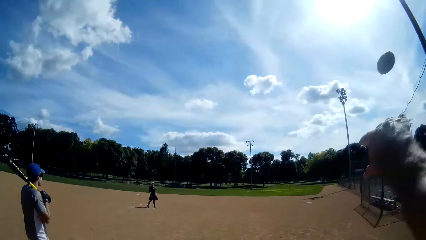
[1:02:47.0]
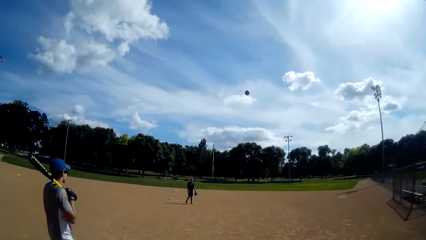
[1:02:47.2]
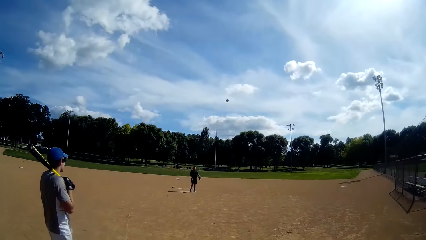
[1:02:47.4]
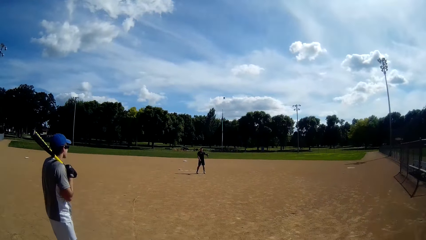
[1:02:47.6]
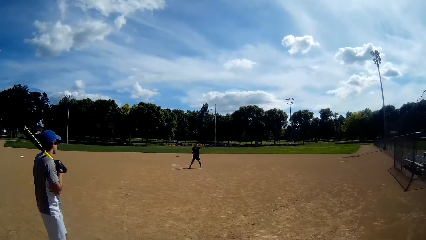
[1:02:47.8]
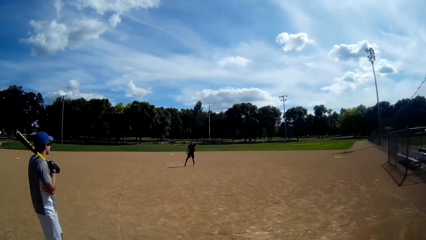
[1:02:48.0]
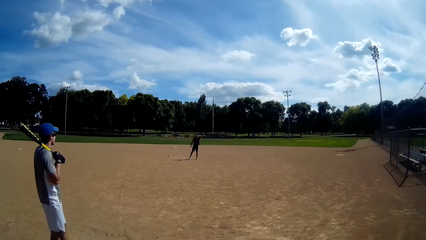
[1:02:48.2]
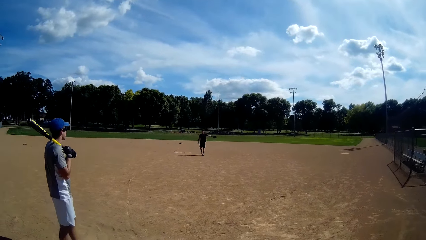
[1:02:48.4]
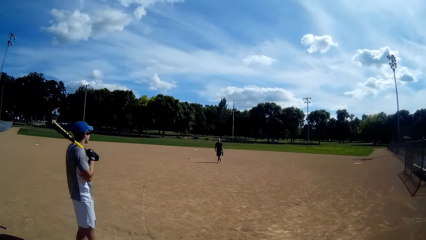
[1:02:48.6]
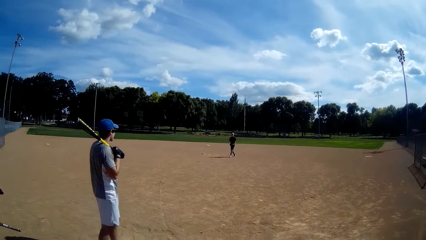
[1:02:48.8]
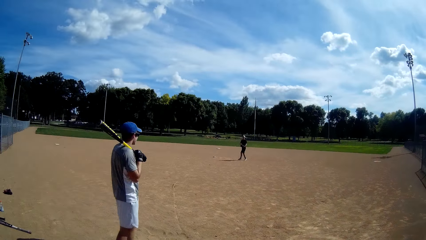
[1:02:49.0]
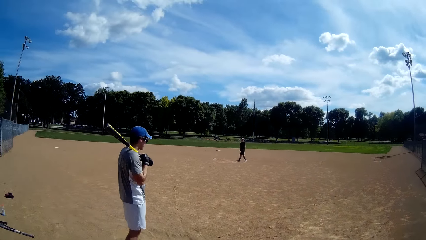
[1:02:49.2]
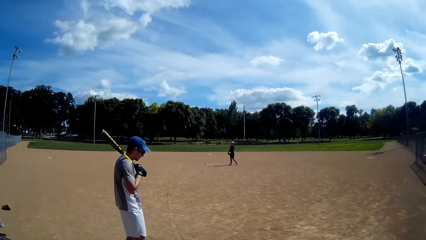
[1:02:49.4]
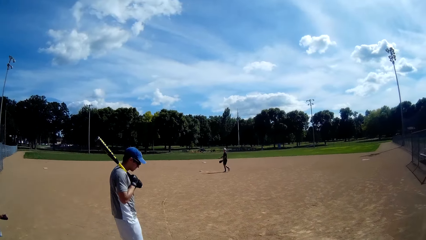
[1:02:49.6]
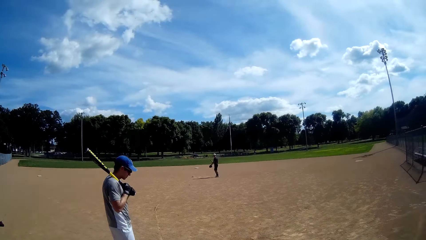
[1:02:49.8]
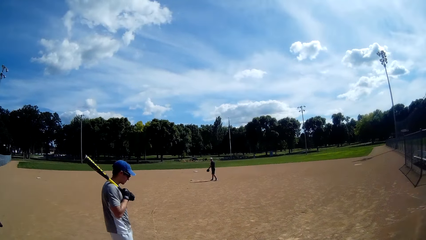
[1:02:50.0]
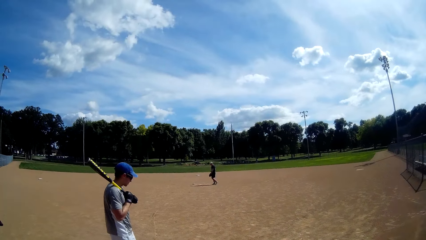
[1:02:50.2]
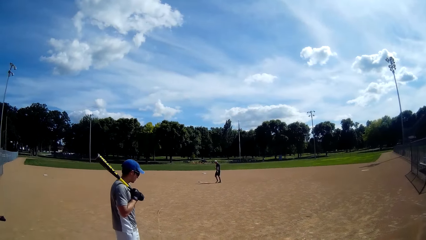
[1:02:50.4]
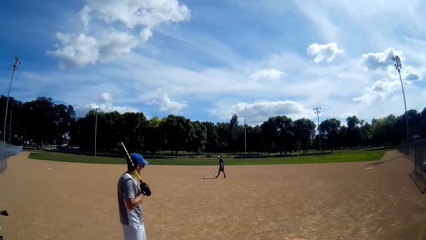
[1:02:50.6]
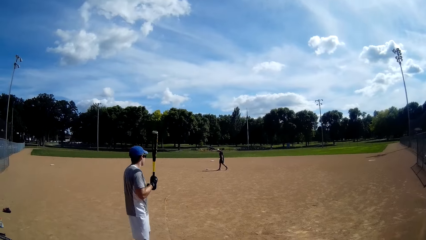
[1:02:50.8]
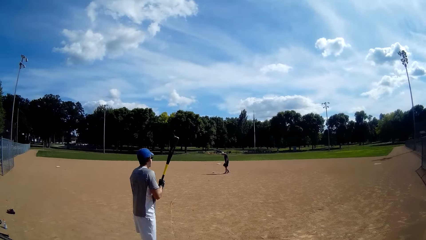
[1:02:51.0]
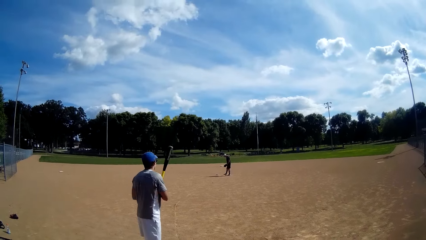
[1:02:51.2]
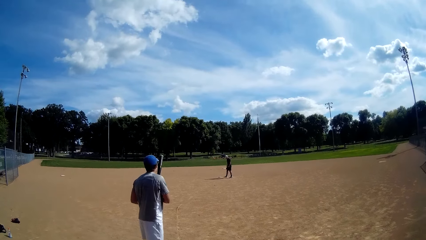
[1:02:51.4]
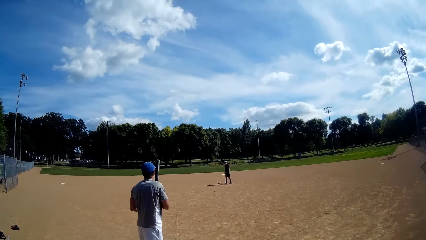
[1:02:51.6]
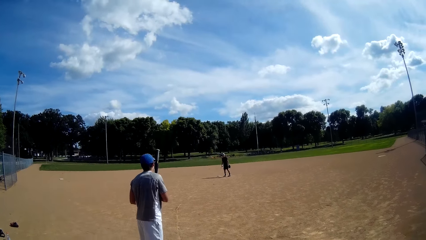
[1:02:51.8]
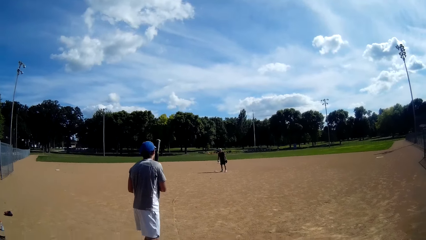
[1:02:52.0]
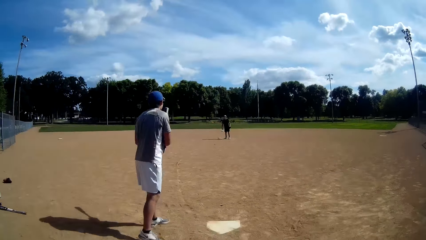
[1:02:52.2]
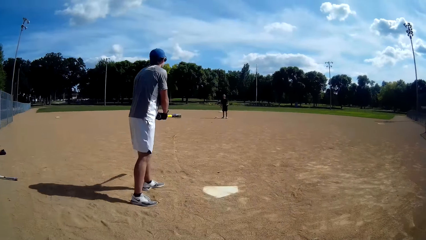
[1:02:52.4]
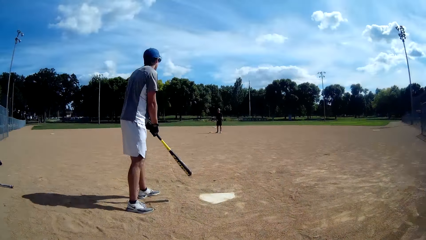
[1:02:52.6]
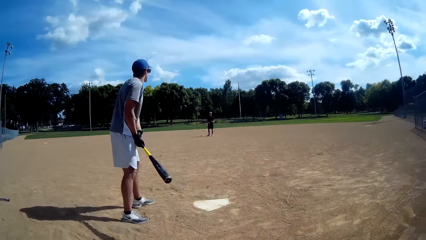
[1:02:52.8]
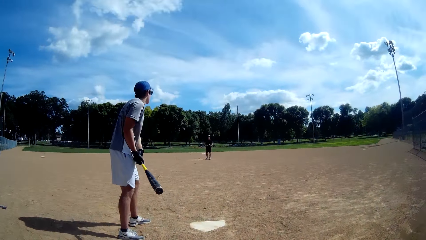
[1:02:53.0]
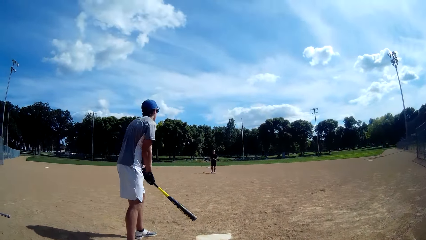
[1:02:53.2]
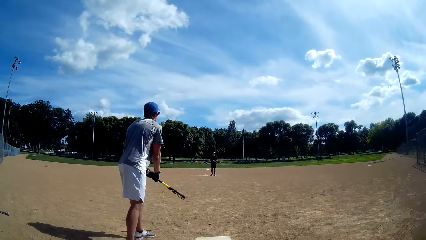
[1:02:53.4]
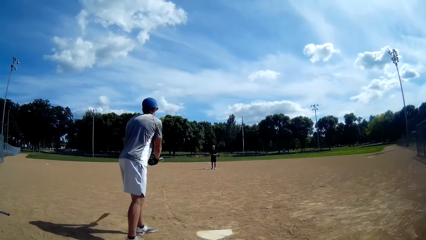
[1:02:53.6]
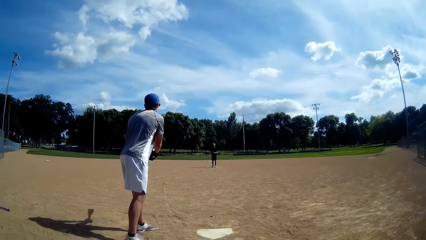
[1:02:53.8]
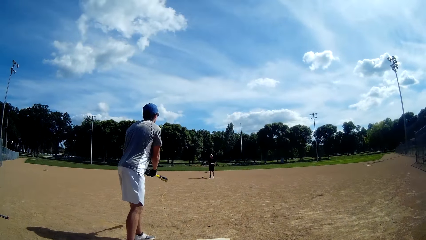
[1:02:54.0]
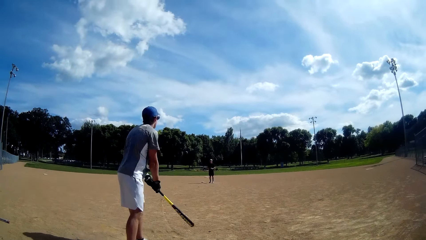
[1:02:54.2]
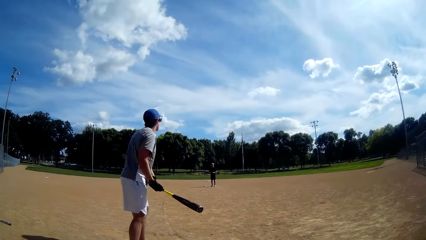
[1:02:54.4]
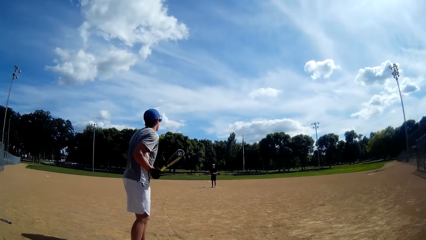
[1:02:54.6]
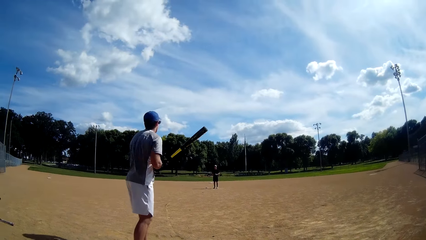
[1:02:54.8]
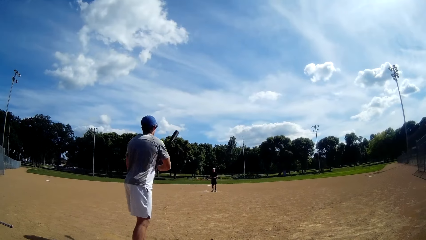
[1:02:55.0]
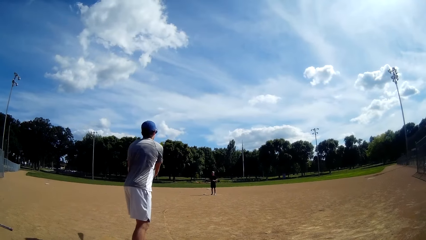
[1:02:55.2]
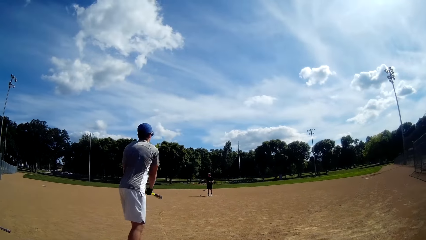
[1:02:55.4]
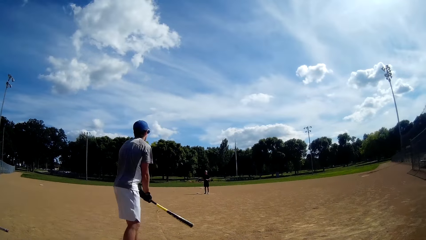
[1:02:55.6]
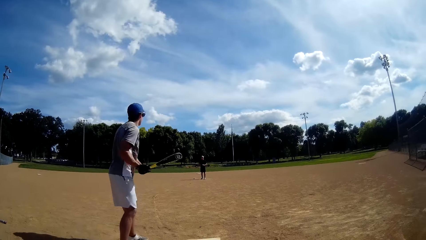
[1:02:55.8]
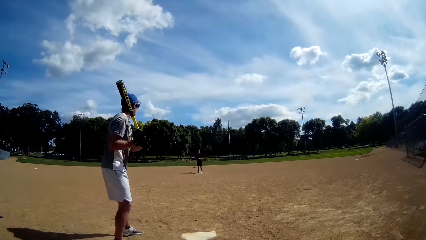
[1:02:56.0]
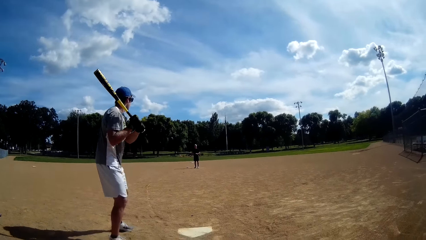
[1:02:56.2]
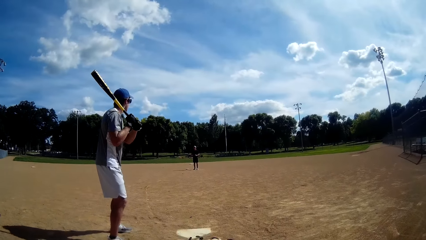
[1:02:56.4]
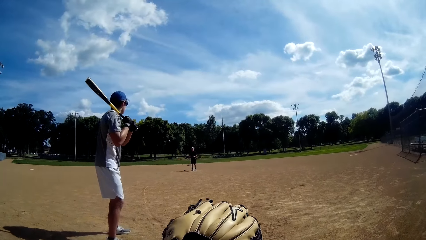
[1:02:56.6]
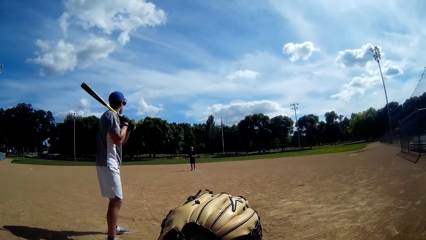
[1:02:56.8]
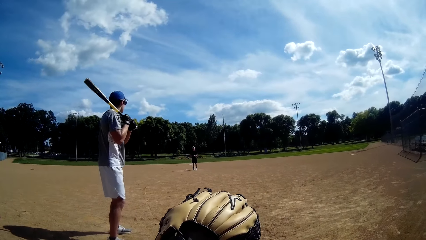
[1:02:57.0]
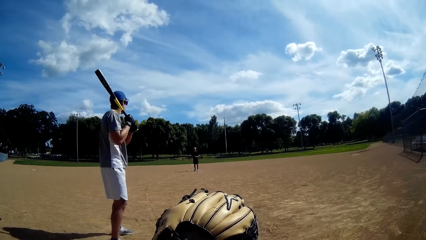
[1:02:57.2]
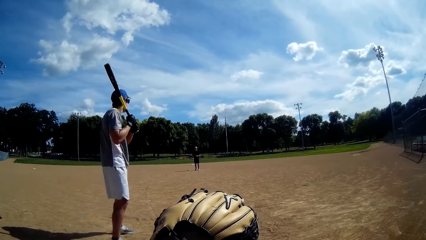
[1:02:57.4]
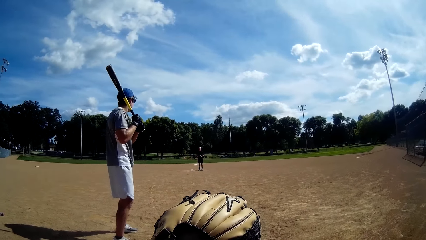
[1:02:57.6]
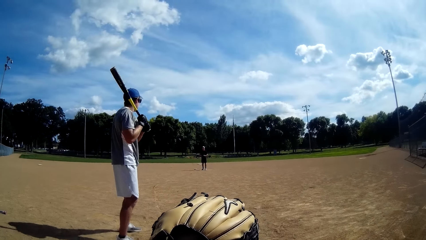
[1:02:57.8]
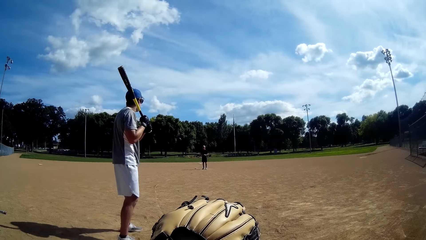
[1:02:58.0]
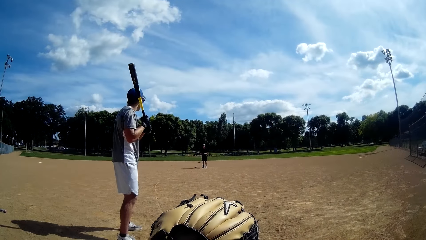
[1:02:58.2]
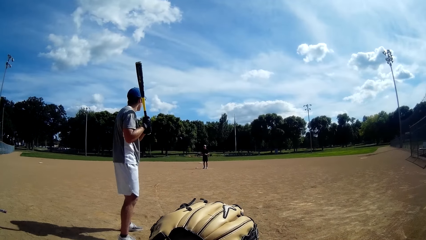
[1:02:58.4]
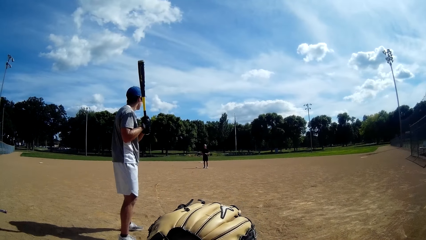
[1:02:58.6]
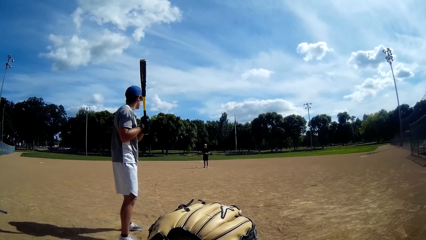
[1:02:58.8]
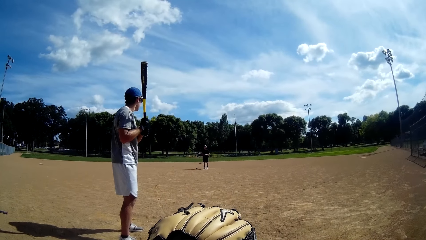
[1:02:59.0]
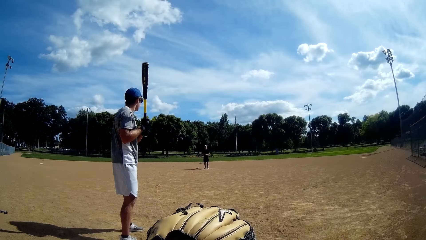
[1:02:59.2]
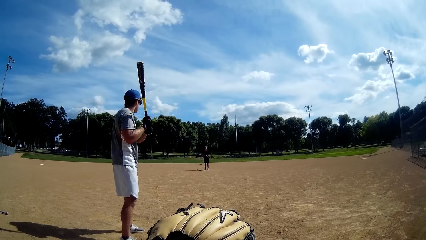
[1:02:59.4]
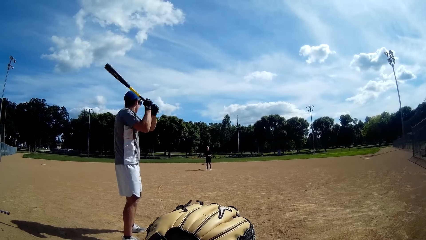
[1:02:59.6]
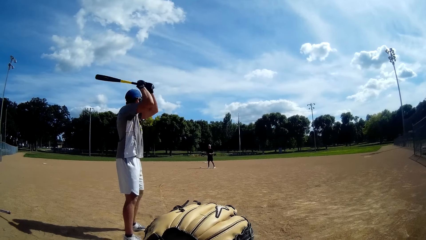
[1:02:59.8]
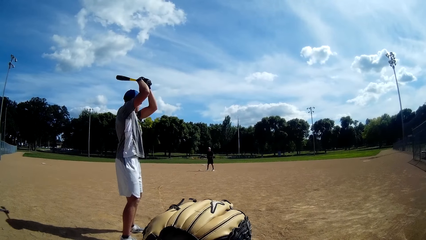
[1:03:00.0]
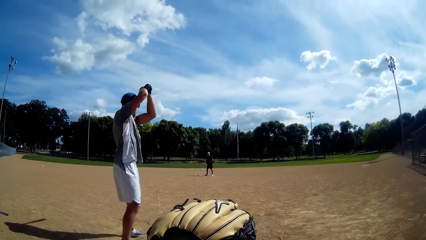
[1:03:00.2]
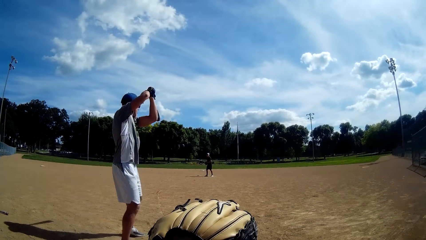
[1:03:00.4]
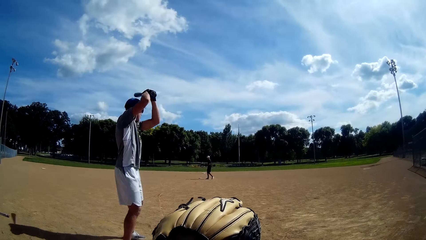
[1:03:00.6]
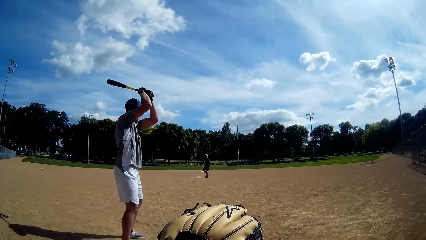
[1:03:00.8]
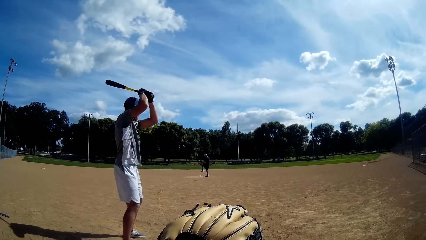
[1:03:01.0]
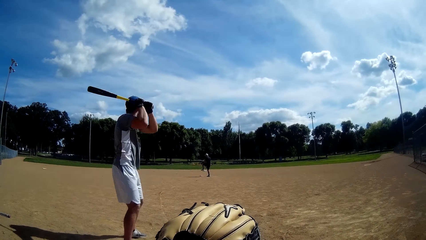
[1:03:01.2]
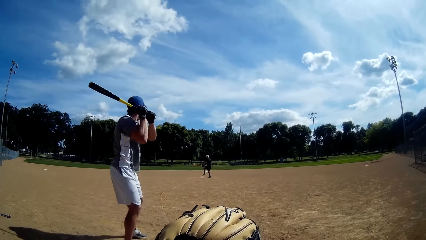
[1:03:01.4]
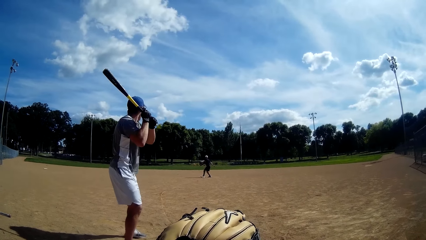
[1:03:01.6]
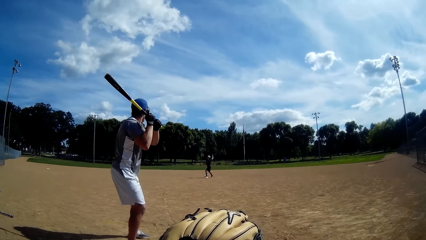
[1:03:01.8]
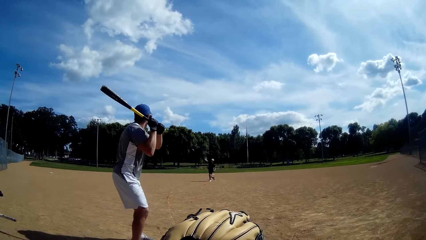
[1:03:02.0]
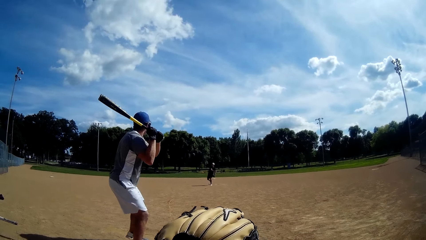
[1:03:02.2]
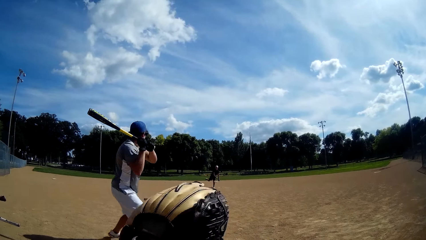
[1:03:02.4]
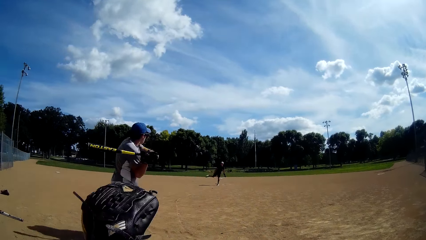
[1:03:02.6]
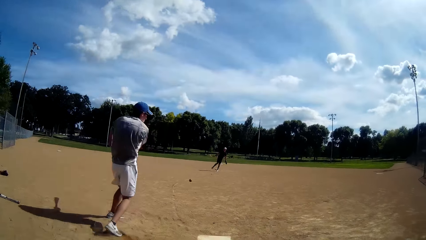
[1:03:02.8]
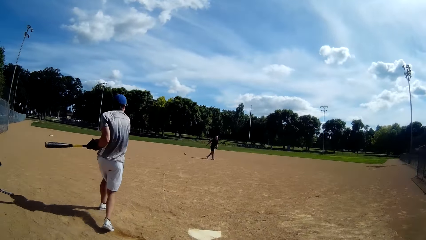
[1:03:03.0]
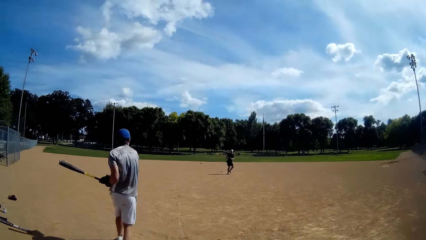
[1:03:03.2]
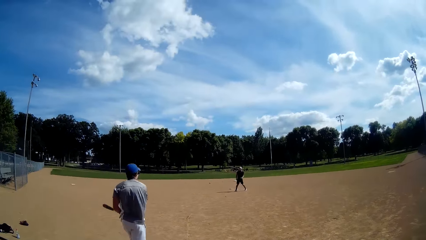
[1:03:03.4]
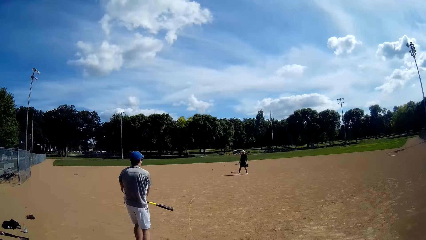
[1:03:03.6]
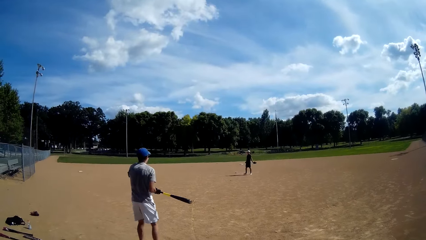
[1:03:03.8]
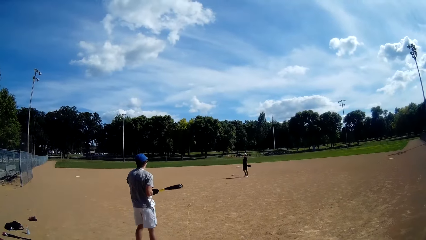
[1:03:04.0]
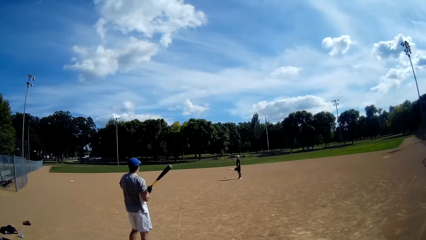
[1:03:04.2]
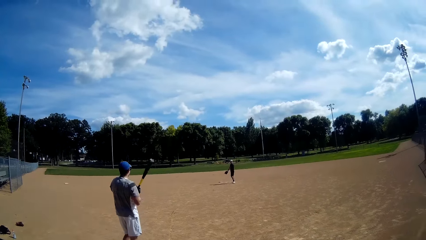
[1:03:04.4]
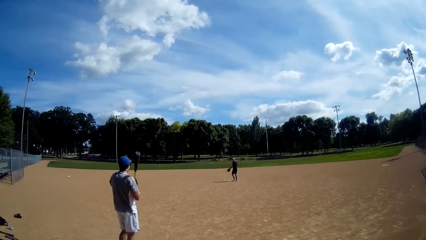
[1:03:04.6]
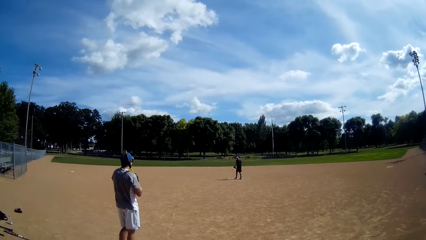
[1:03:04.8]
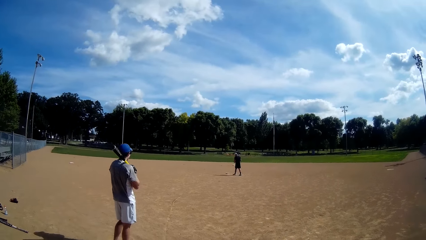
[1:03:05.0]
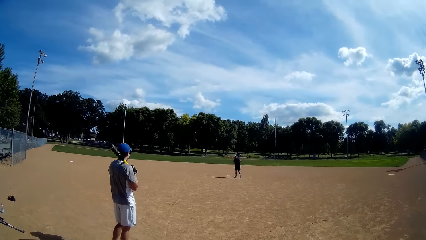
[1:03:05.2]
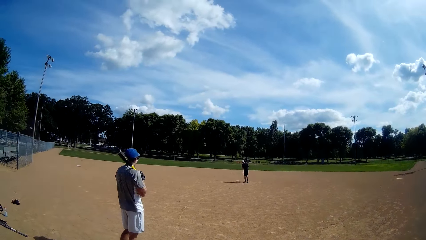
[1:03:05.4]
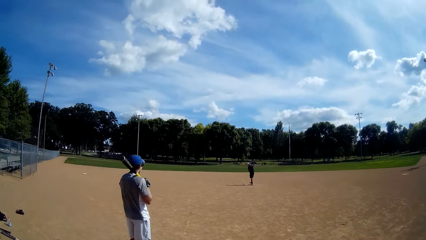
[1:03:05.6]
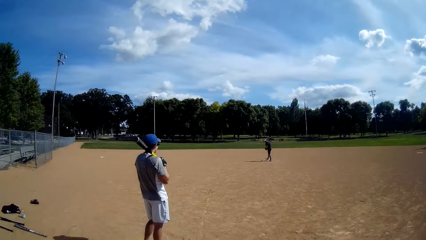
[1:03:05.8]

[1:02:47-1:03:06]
The camera wearer throws the baseball to a man. The man catches the baseball with the baseball glove. The man prepares to throw the ball. The man throws the baseball to another man. The other man hits the baseball with a baseball bat.
